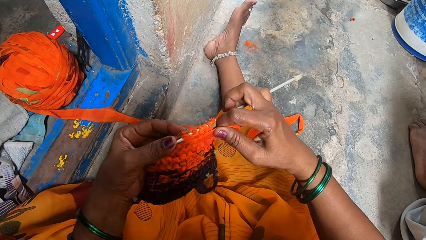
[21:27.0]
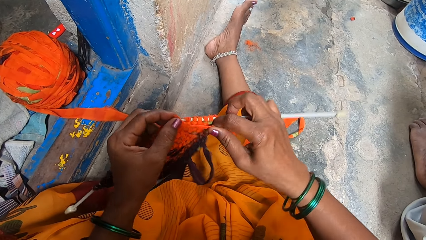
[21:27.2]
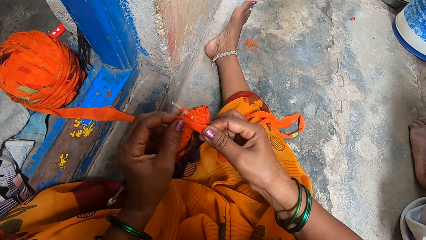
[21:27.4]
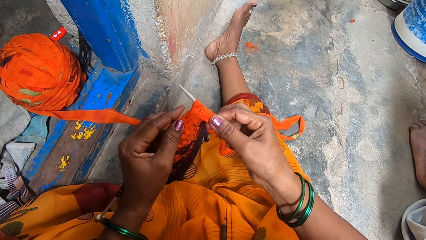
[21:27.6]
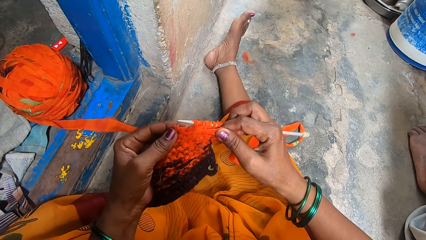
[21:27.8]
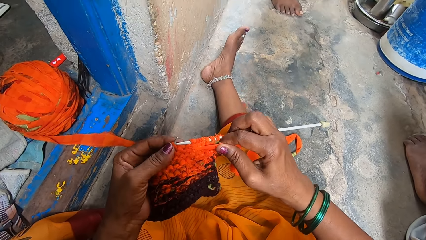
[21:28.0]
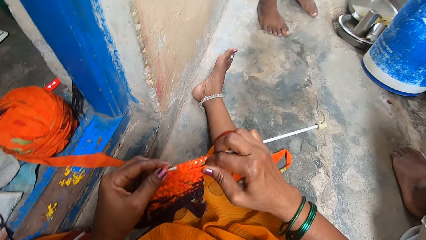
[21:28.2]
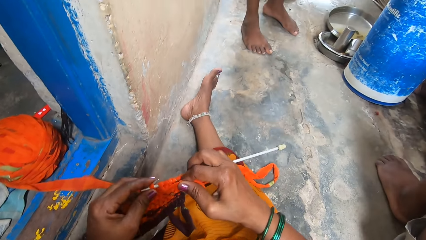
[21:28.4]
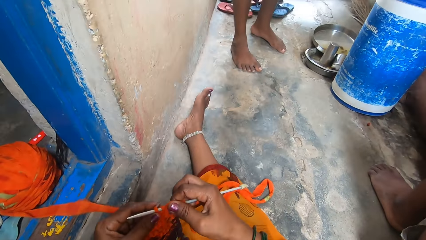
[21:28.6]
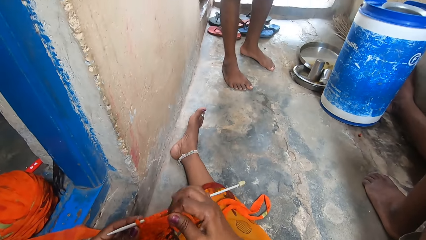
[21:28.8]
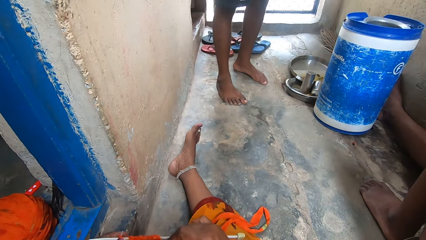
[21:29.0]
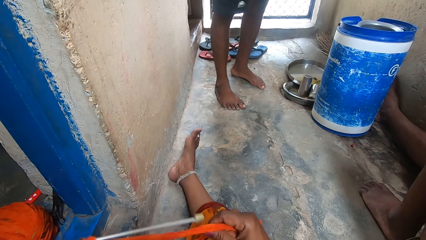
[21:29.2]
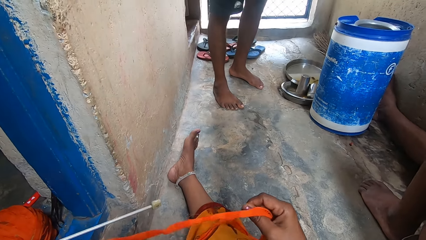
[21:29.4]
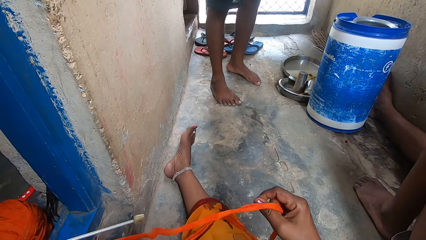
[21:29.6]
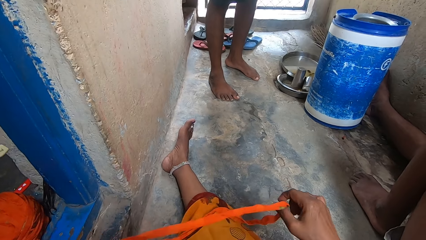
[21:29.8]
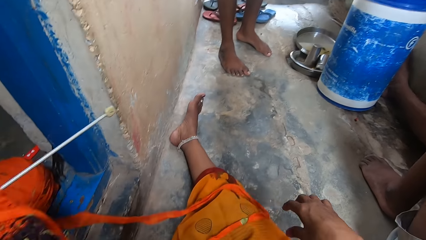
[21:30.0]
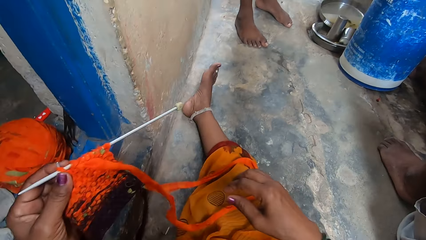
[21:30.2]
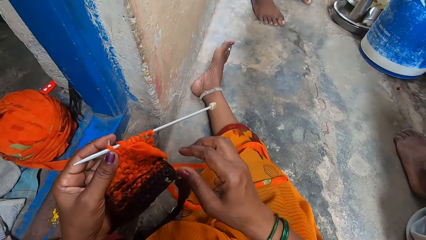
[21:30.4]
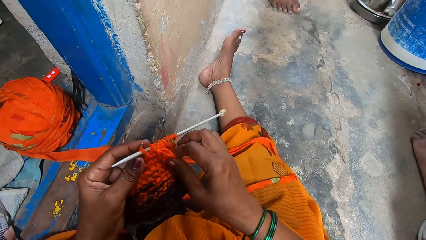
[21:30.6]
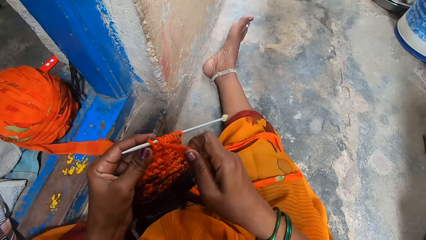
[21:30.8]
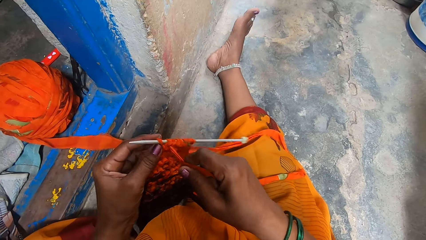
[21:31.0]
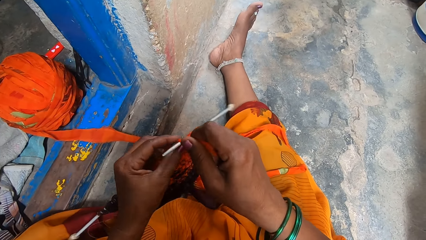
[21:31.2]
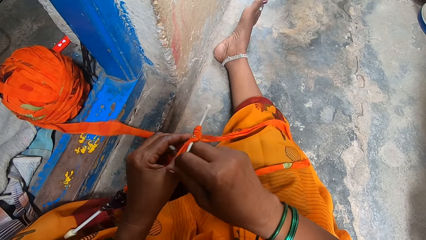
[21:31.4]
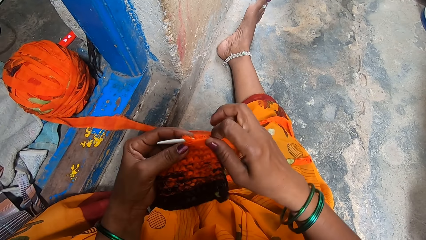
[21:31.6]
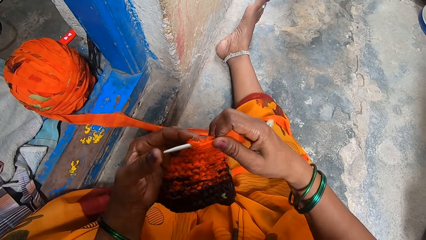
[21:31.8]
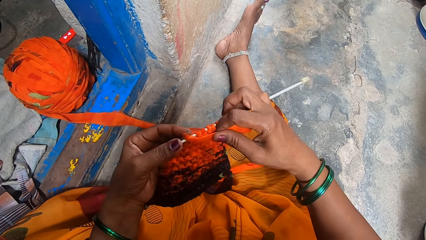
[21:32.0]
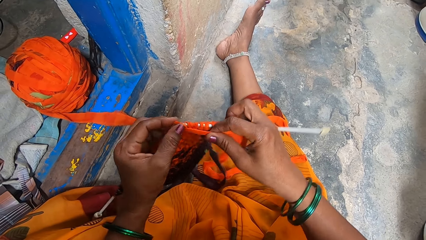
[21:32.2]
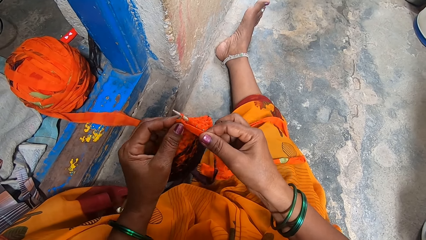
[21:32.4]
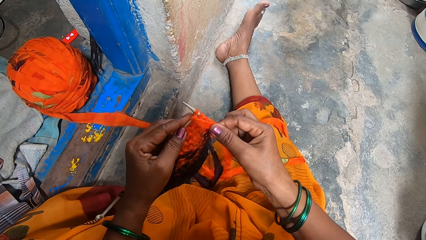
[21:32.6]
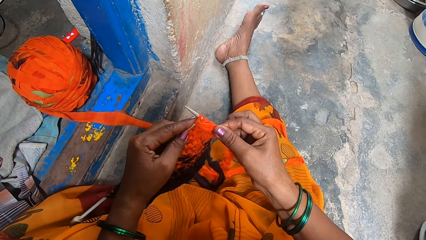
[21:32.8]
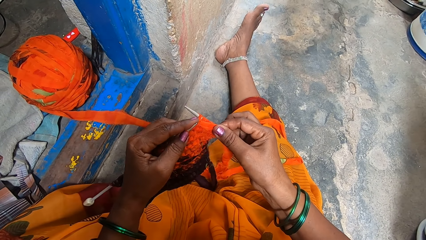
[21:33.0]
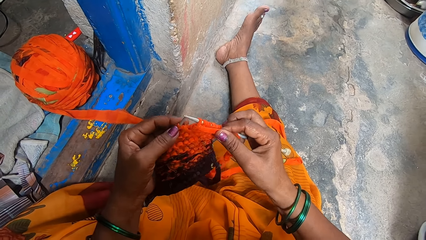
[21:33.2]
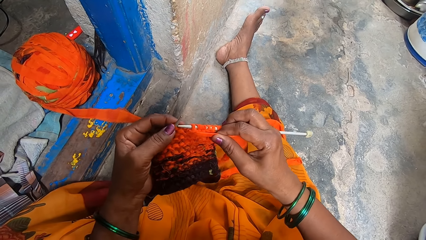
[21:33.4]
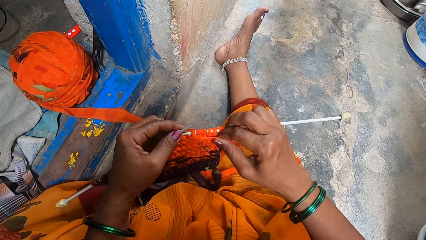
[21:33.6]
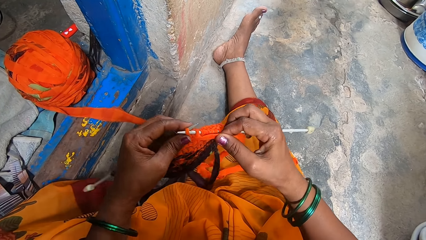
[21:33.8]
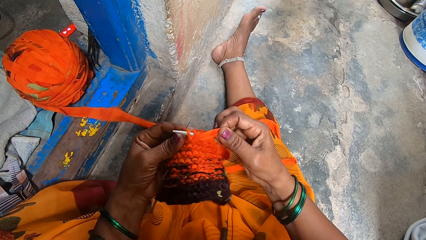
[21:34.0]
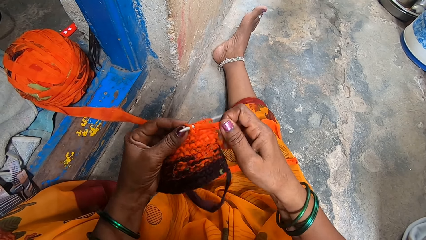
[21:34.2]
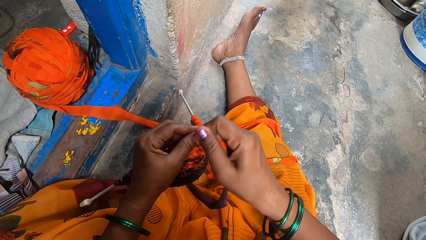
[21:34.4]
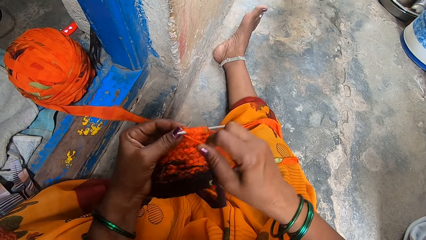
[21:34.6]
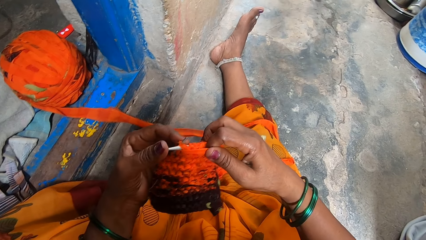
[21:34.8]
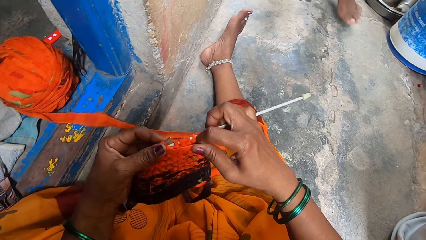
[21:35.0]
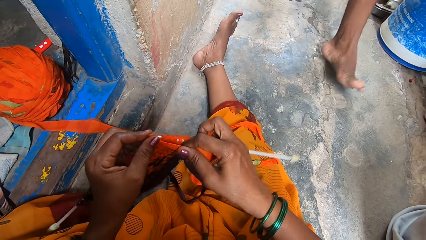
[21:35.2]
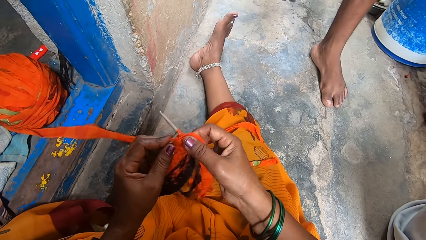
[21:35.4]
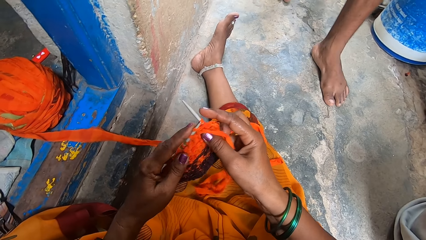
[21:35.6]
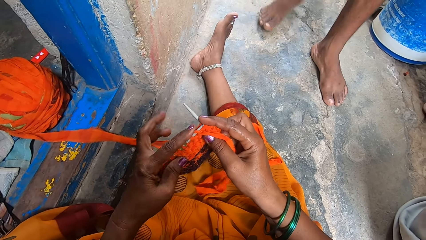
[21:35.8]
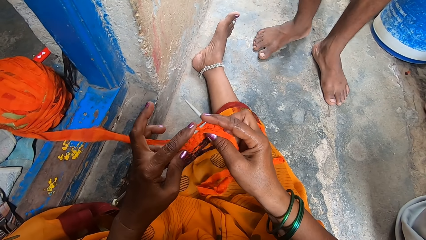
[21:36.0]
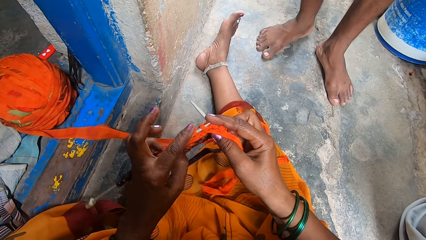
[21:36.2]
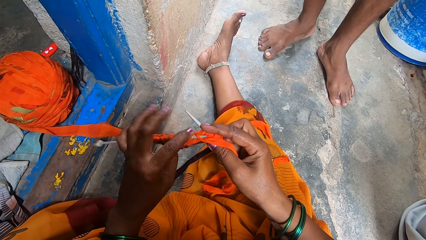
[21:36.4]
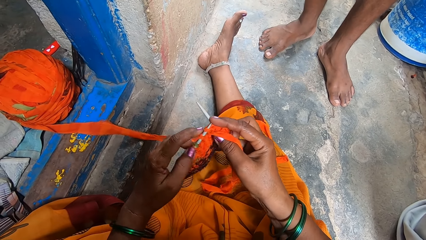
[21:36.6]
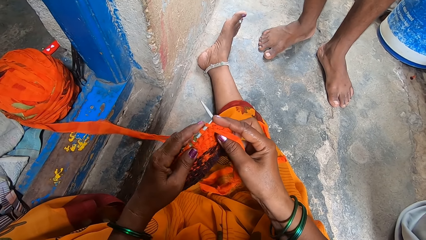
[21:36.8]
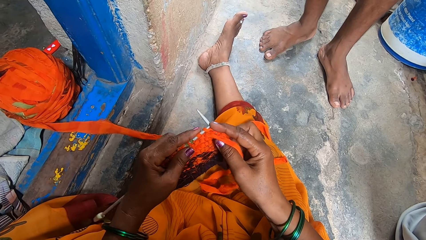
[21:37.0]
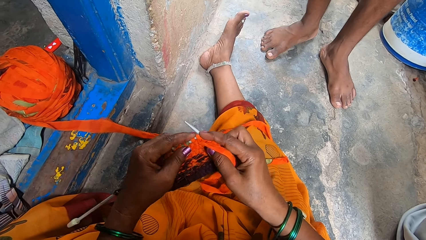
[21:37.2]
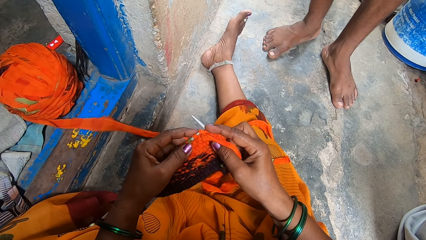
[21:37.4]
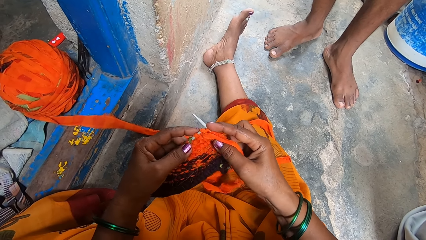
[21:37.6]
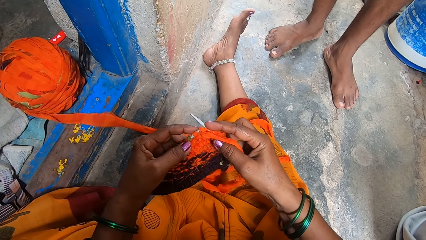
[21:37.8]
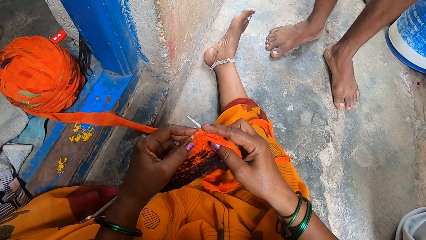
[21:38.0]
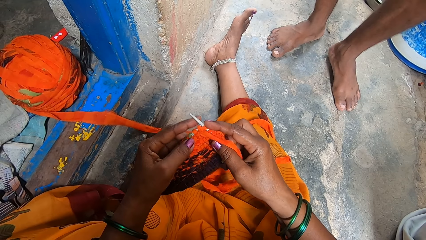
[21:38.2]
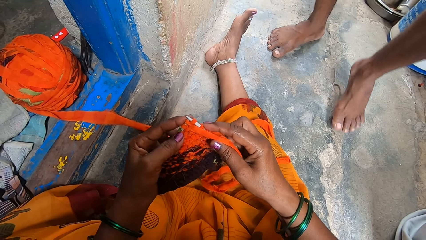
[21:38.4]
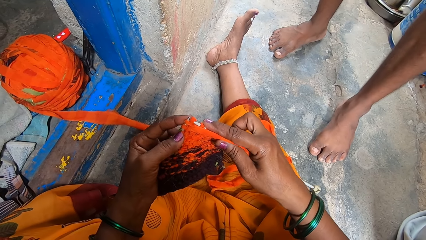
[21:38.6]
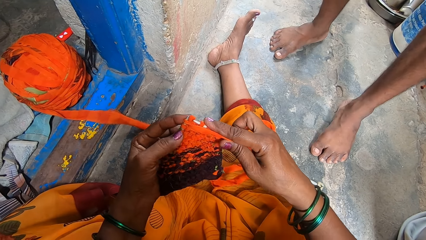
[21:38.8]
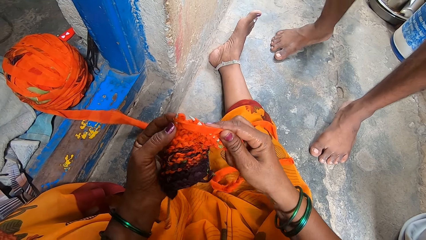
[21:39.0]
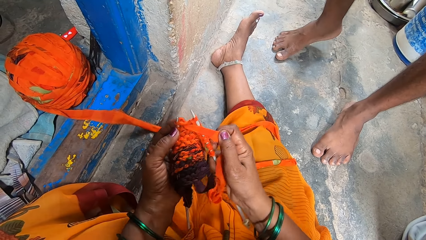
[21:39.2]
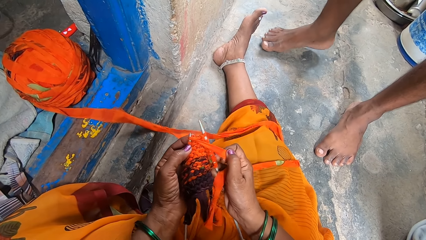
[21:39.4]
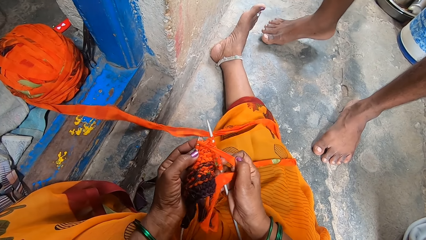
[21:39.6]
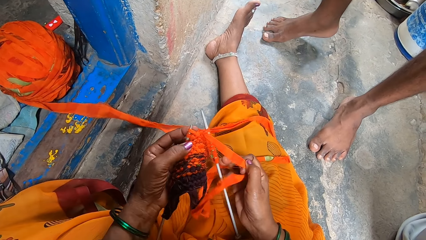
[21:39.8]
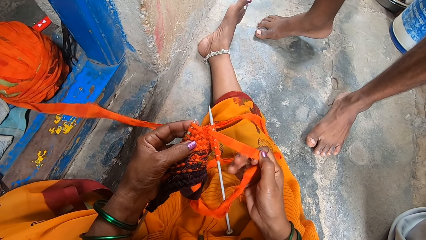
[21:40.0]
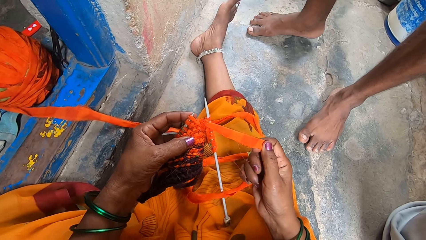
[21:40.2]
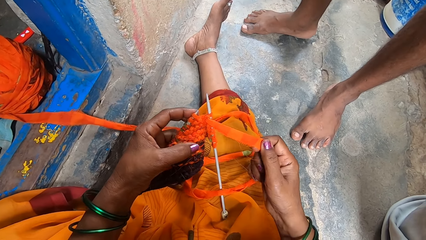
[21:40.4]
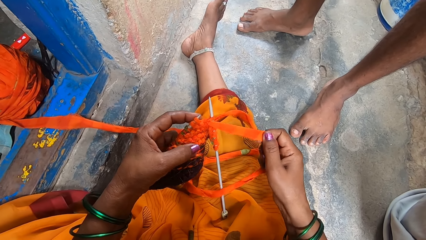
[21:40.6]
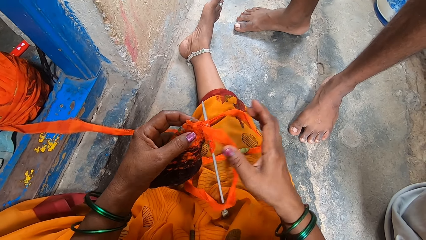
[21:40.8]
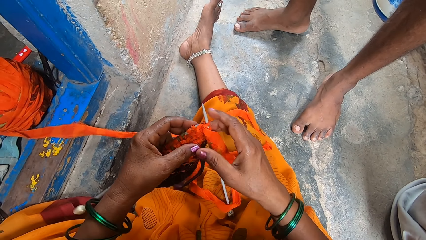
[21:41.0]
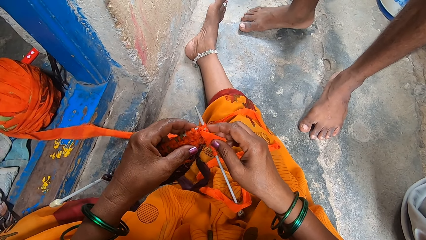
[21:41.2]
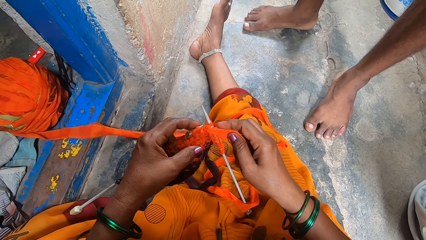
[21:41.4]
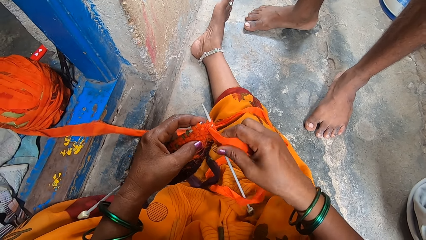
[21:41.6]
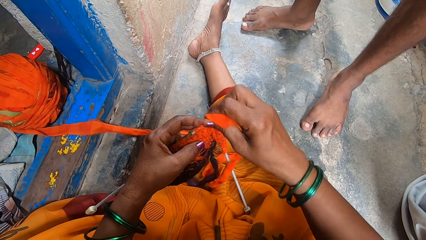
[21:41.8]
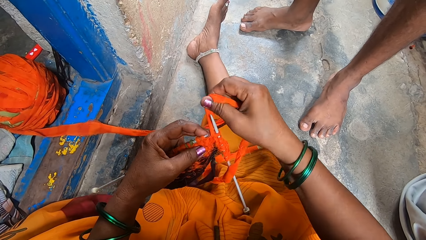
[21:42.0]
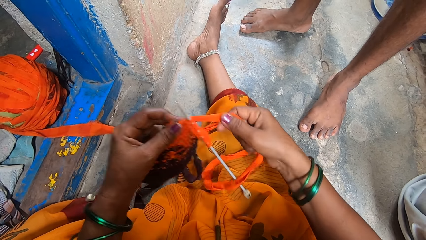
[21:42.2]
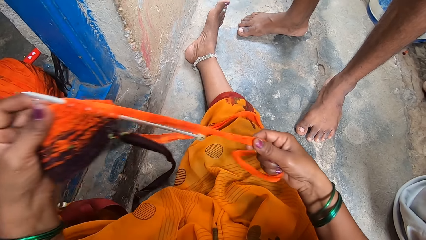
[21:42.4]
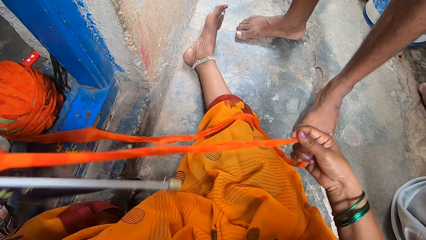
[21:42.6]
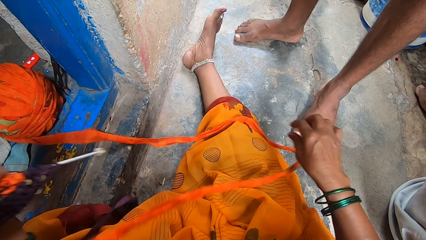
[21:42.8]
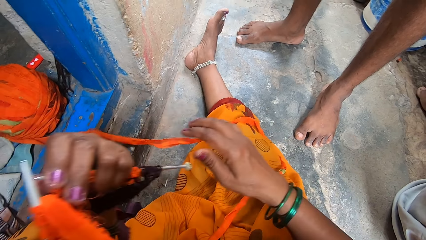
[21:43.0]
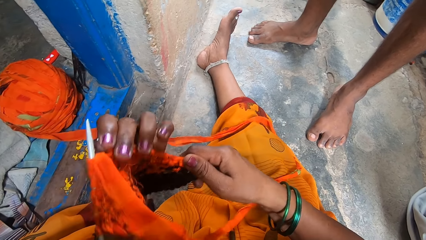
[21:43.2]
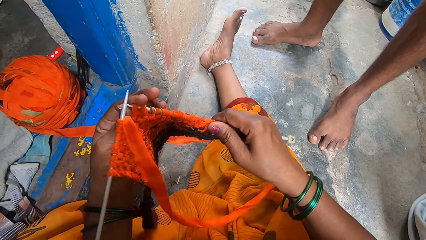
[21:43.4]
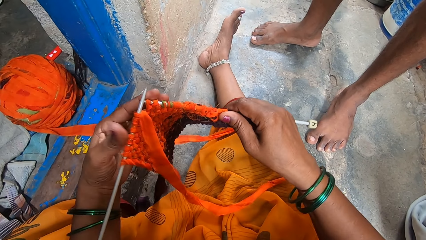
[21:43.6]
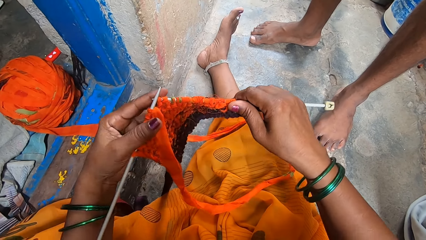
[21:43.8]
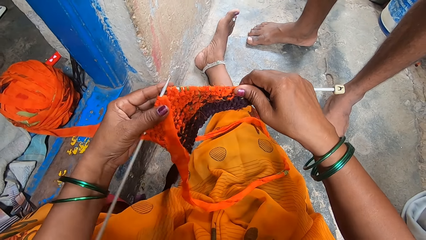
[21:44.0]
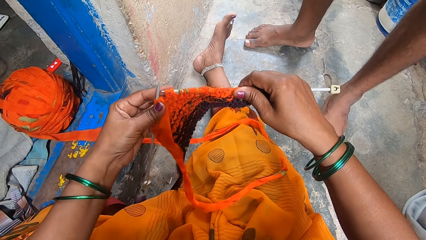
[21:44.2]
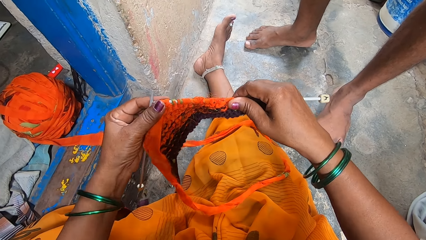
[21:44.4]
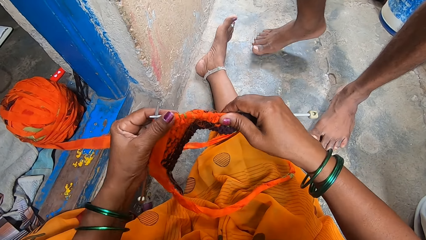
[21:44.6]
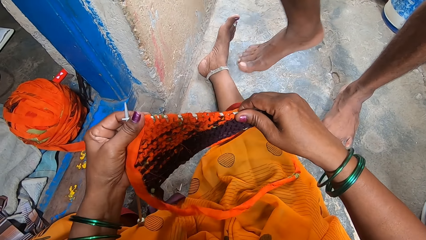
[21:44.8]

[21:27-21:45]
The camera wearer adjusts the Ankara material. They crochet the yarn. They adjust the Ankara material.
